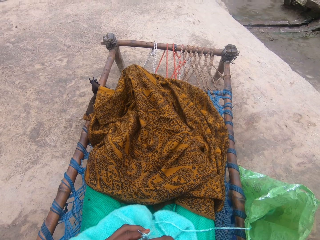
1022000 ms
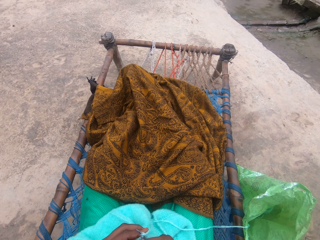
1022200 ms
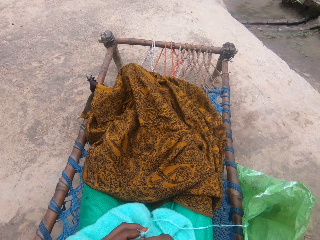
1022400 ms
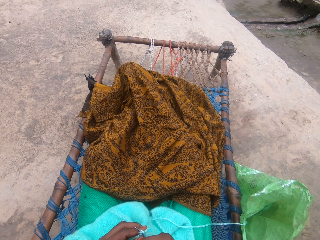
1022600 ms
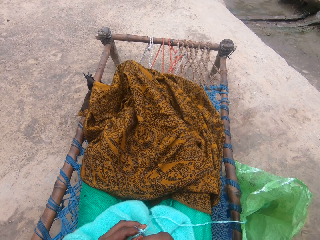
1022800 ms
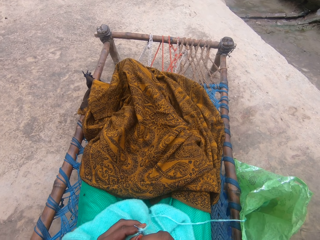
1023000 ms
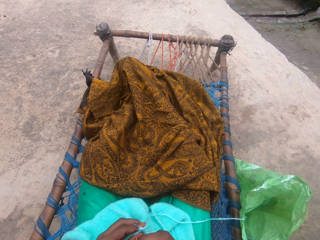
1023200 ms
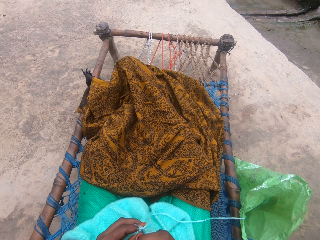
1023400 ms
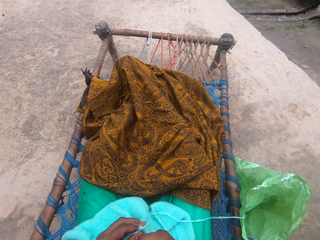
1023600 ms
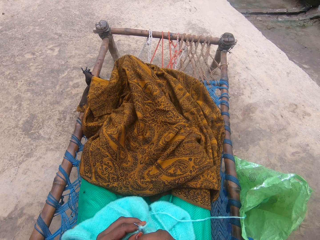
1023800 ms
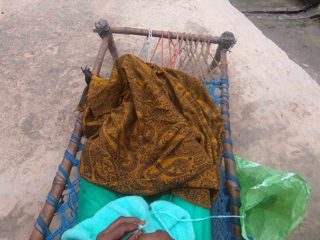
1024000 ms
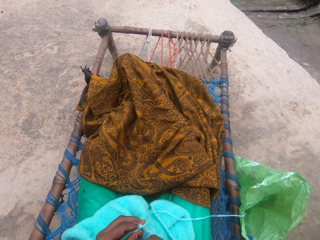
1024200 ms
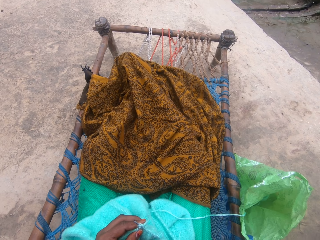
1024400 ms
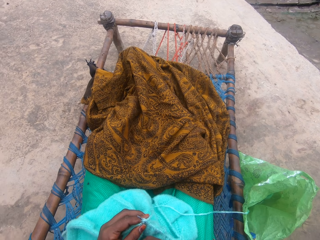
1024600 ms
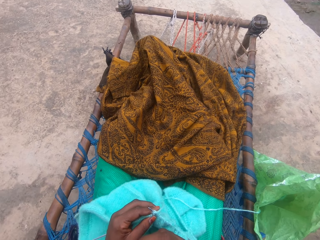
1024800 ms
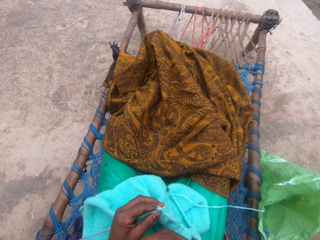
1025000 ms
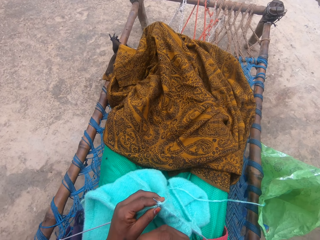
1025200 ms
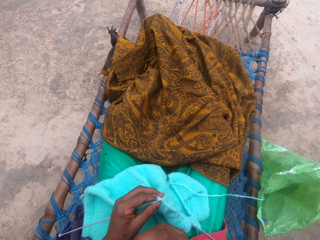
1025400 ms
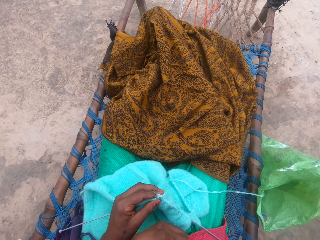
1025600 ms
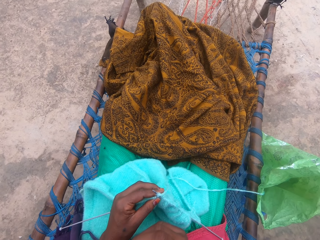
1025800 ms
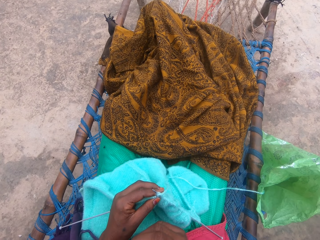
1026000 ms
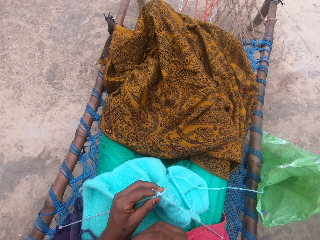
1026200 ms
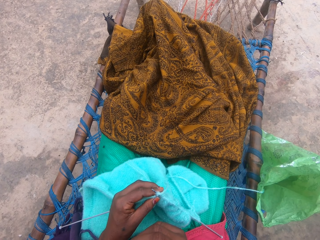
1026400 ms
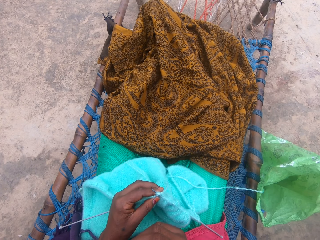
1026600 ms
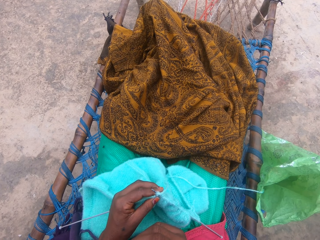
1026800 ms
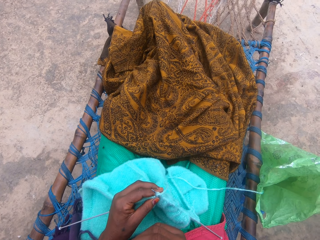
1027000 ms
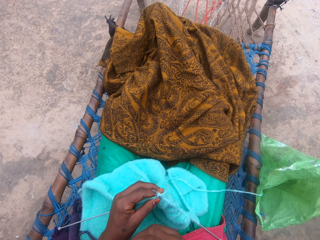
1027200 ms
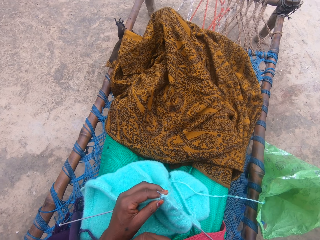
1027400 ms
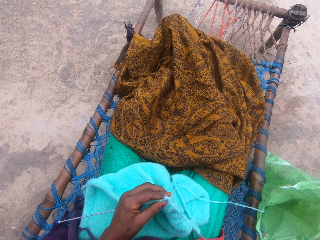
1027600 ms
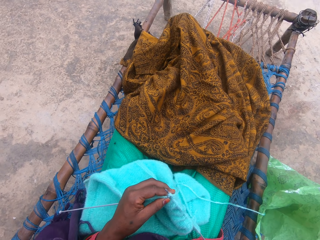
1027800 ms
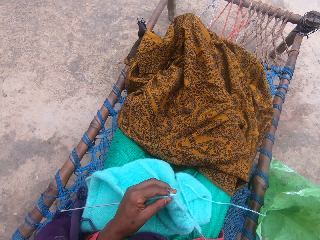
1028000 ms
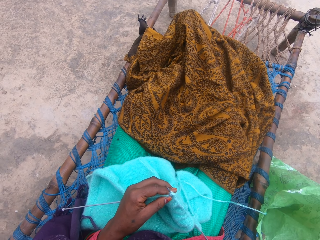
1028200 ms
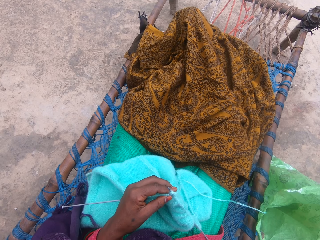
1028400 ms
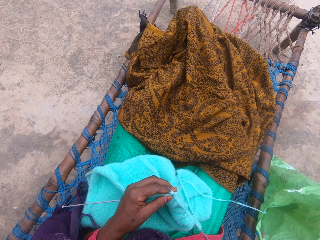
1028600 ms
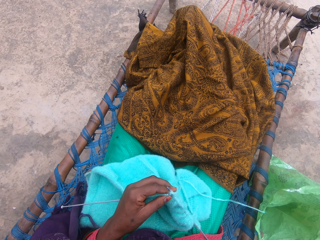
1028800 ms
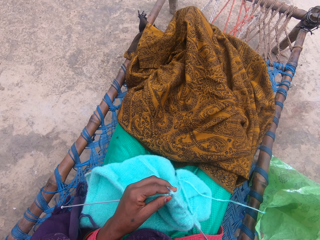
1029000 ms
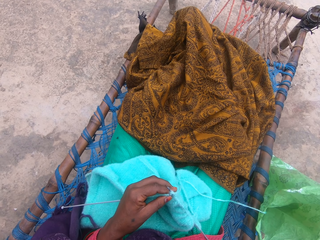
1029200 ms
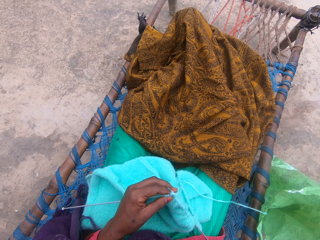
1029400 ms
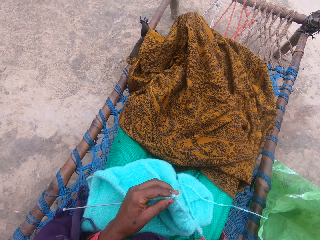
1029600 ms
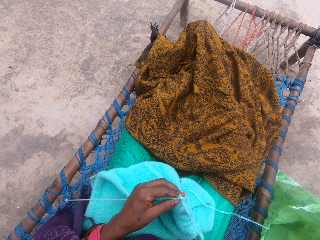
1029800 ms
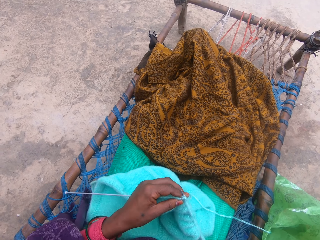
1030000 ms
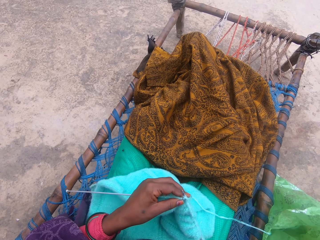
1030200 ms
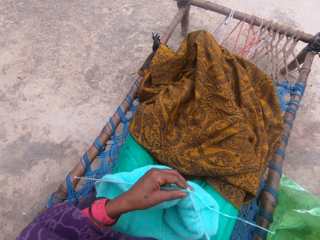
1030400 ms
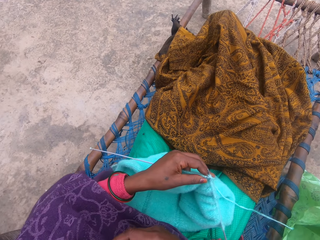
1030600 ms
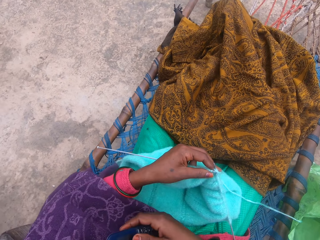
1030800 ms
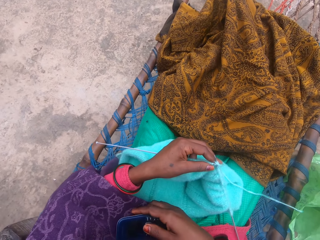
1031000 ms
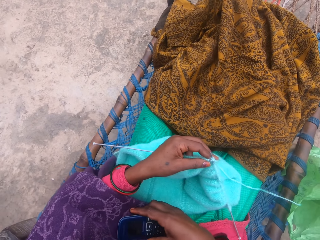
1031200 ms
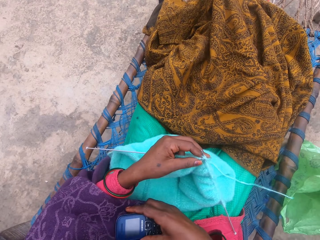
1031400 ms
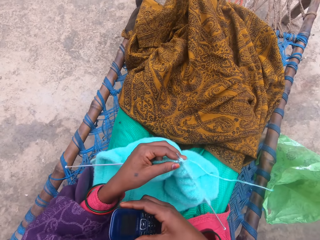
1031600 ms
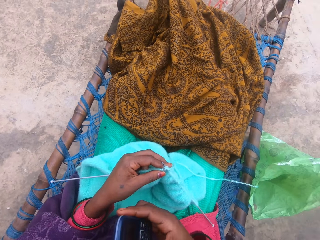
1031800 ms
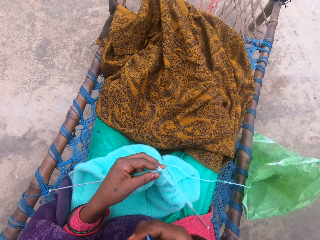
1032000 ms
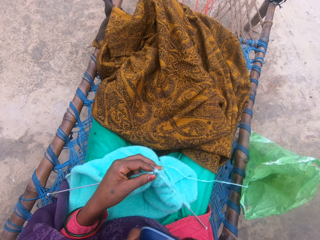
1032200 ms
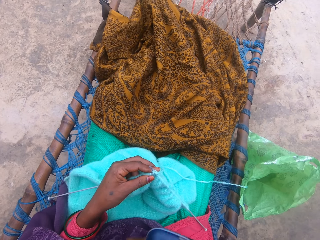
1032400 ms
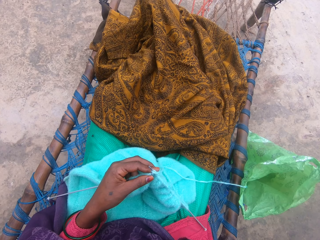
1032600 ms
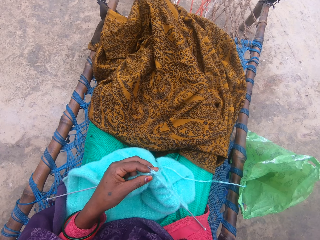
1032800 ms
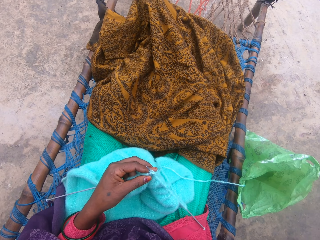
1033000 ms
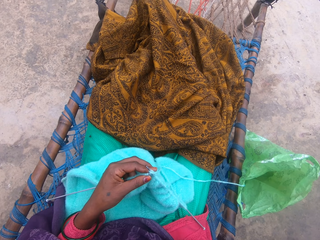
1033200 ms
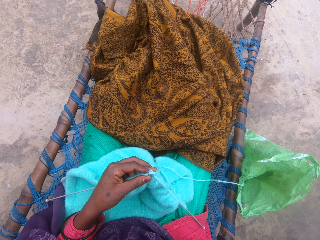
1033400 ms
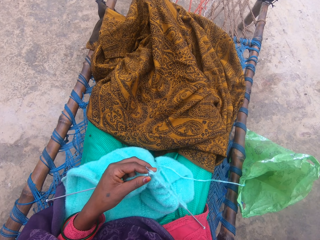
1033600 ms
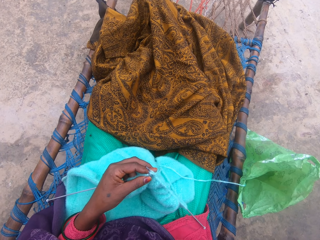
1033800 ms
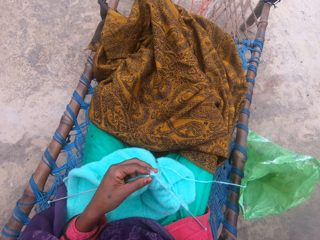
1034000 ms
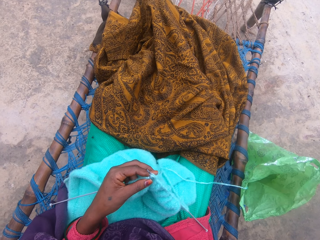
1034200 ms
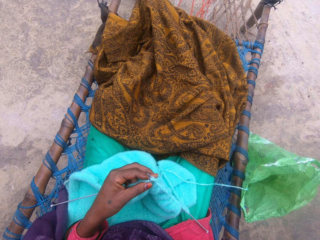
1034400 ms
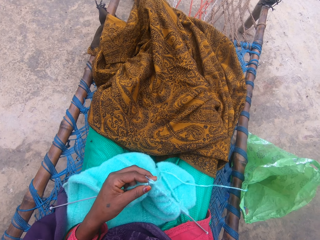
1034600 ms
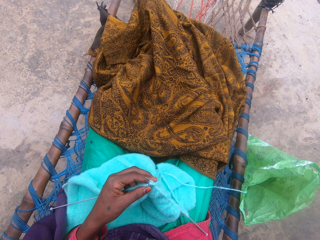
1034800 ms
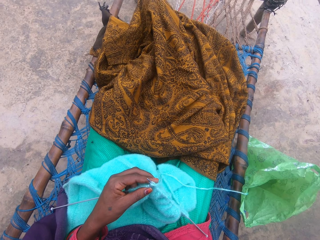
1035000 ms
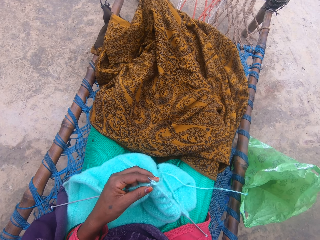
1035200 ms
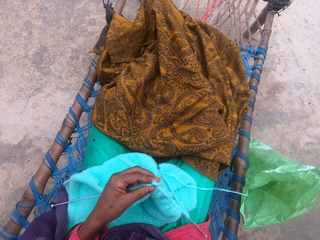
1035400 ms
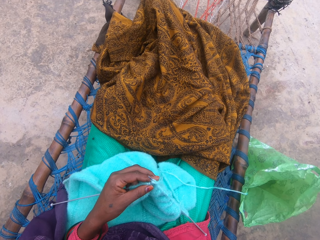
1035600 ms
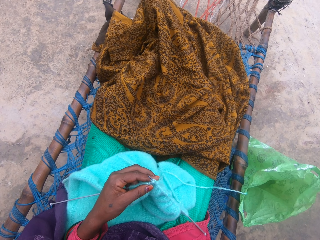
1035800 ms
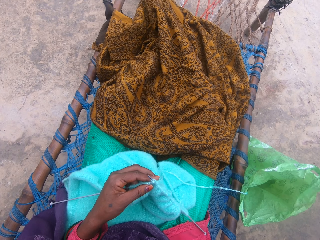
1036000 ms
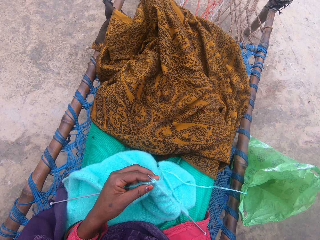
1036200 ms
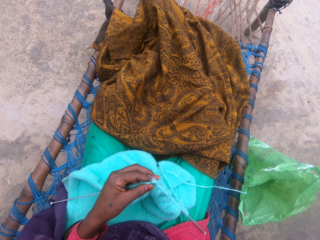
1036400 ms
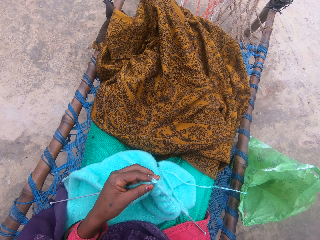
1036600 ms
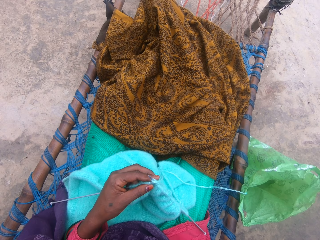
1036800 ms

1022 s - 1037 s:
The camera wearer holds the fabric. They hold the fabric with a needle.

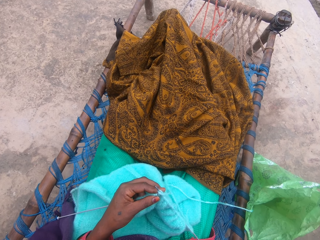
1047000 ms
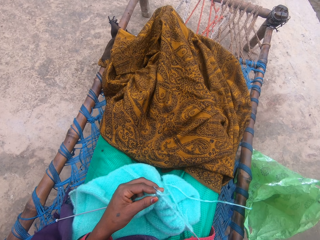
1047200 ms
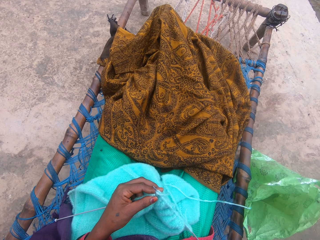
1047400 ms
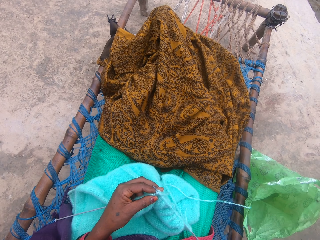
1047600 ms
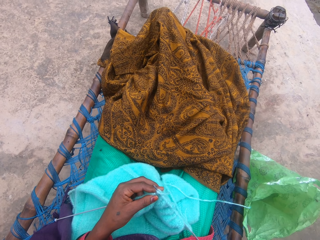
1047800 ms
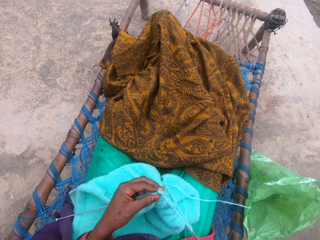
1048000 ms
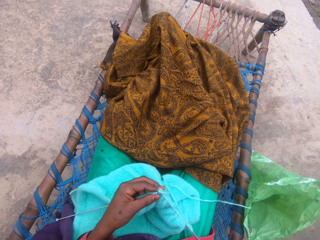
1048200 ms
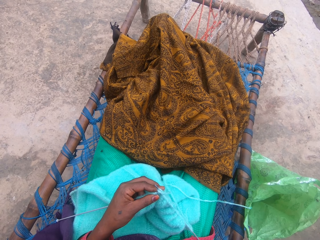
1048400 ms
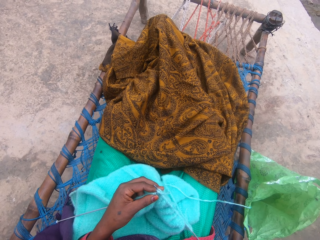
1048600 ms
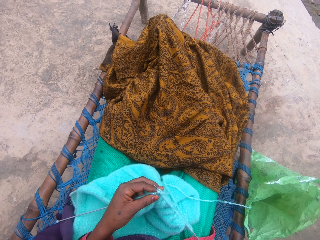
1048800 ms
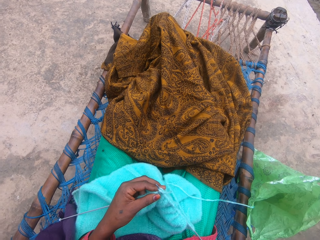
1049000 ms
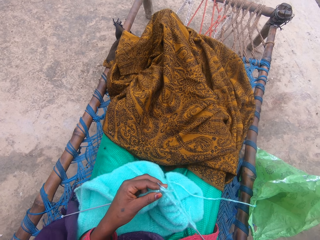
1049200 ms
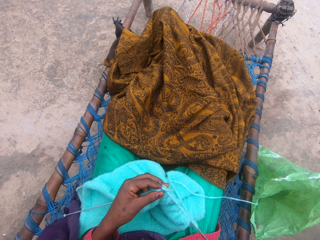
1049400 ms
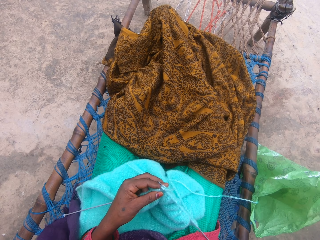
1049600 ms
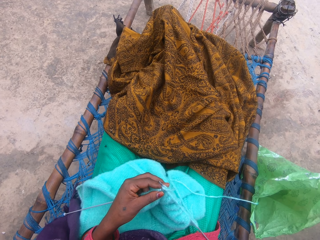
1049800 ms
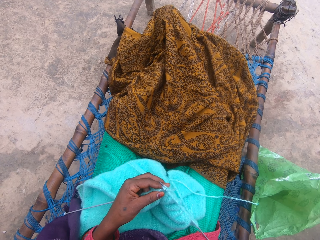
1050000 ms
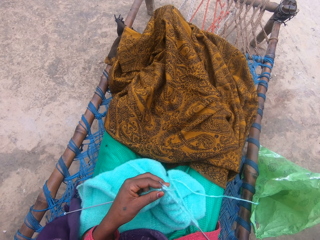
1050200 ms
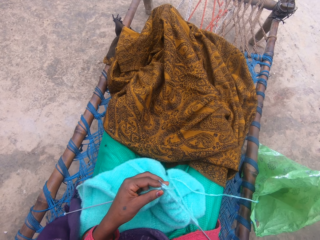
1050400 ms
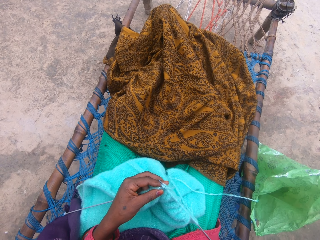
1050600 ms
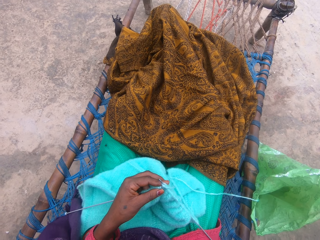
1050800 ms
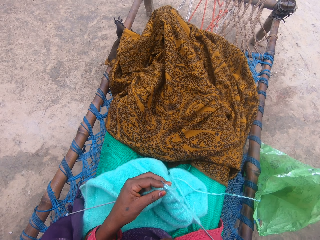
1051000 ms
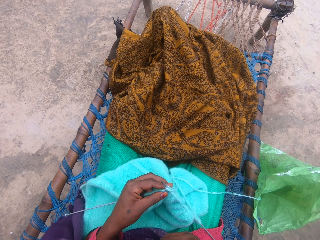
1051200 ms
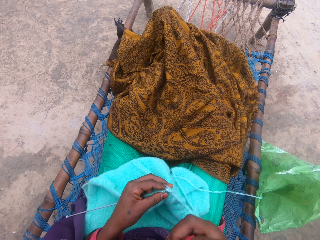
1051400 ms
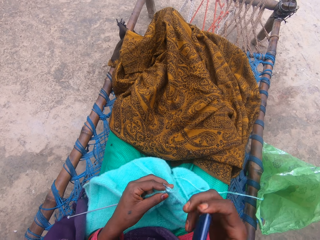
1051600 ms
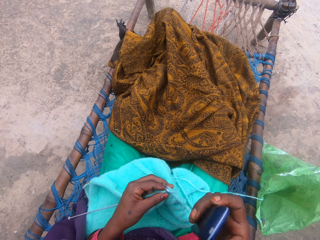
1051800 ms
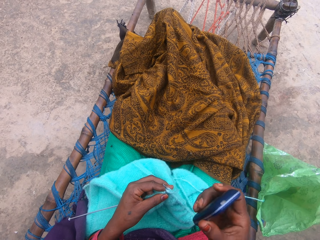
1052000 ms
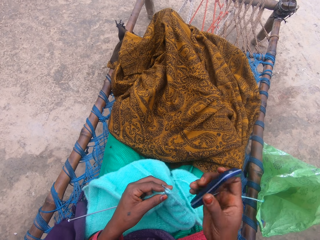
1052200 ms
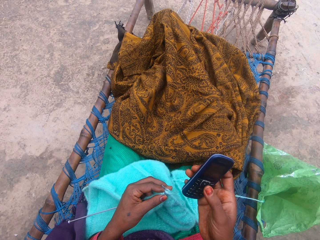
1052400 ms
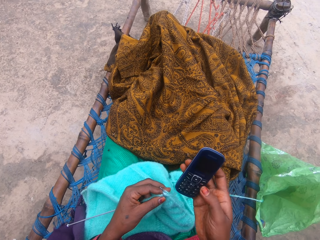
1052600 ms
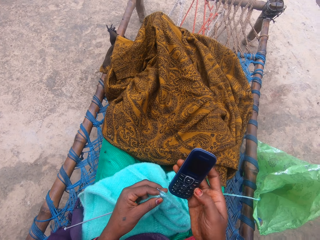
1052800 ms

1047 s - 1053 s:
The camera wearer holds a phone.
